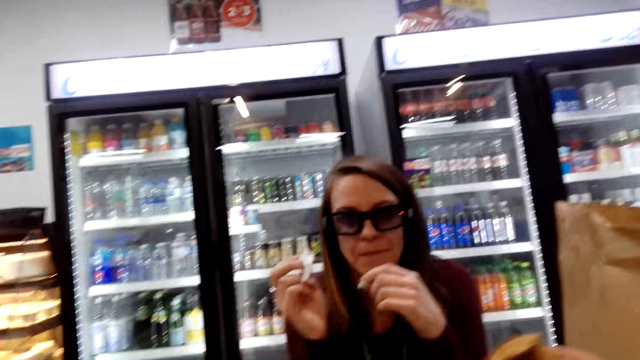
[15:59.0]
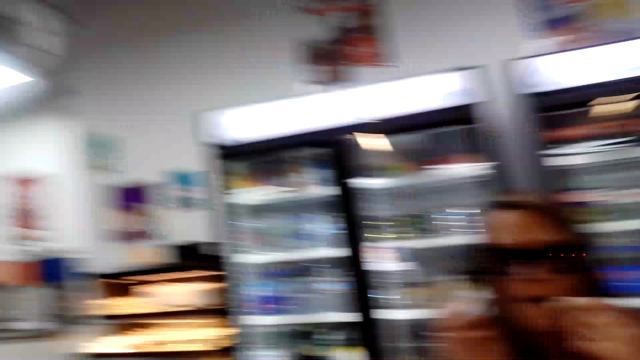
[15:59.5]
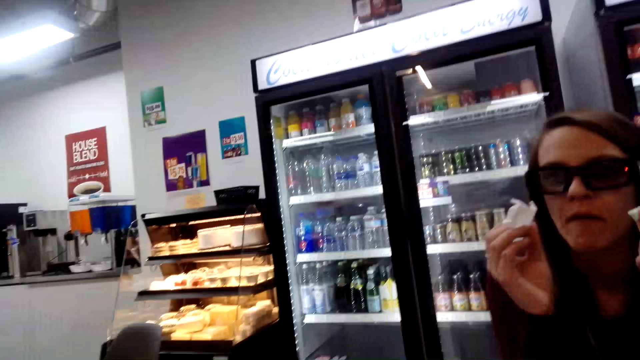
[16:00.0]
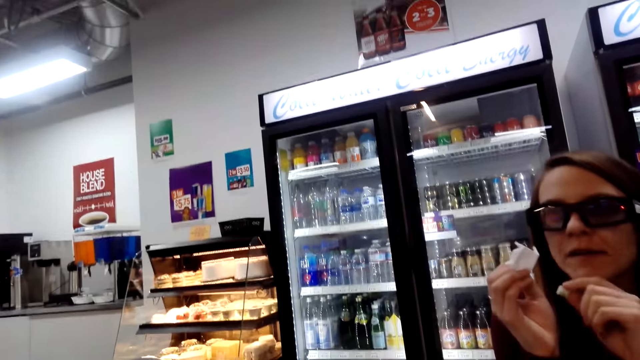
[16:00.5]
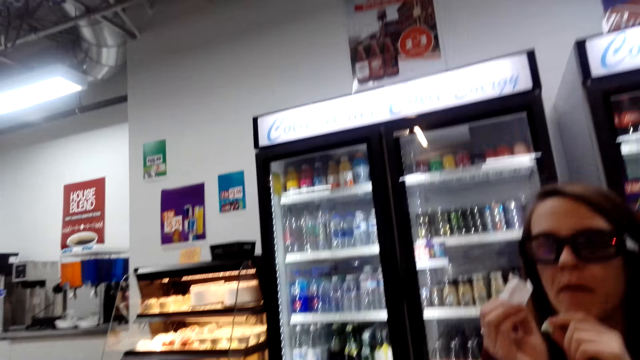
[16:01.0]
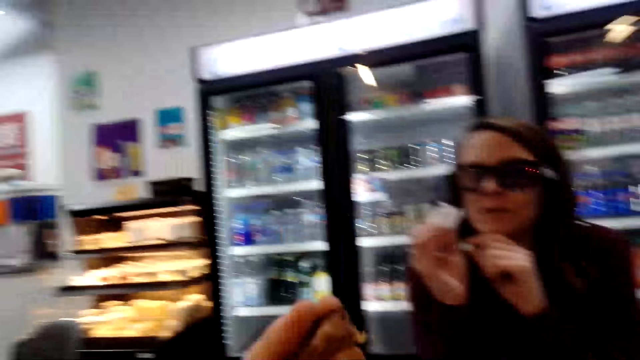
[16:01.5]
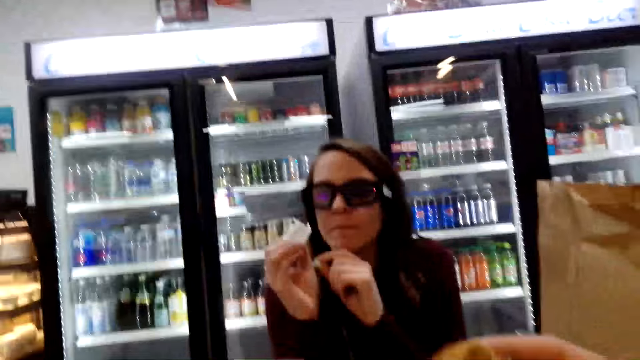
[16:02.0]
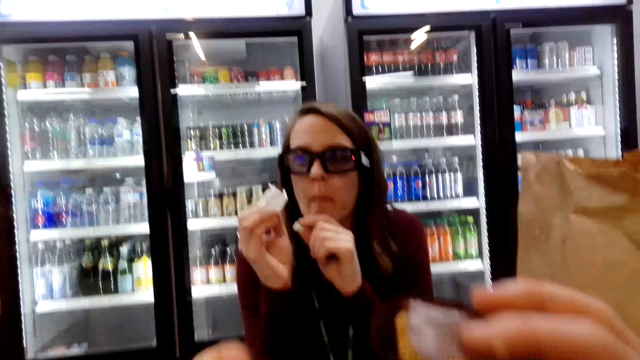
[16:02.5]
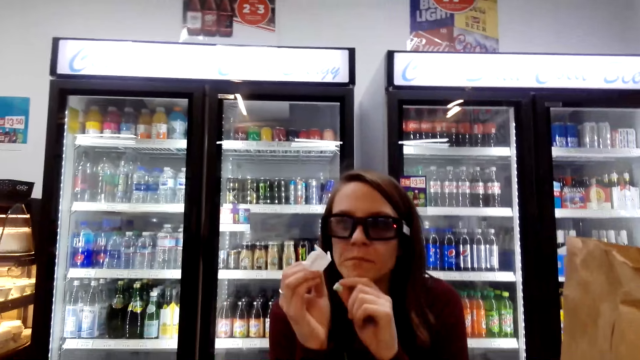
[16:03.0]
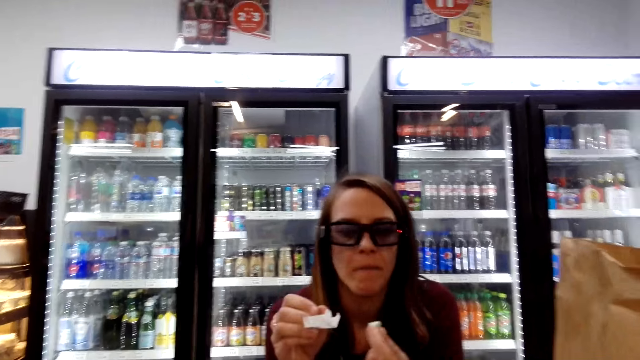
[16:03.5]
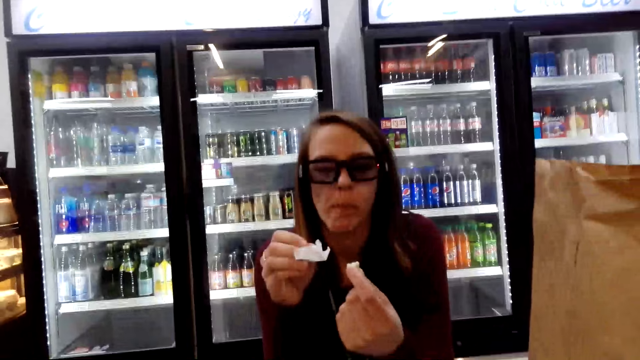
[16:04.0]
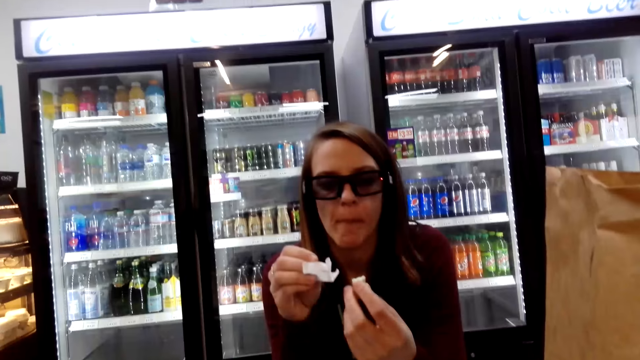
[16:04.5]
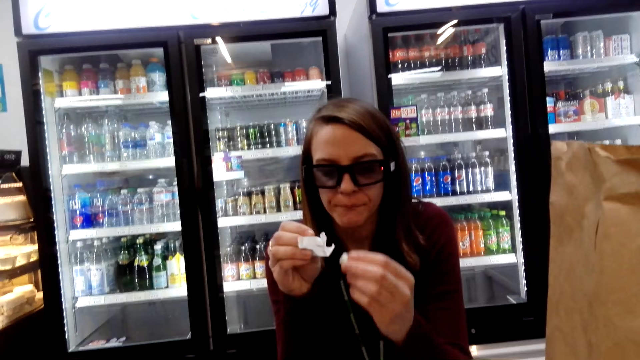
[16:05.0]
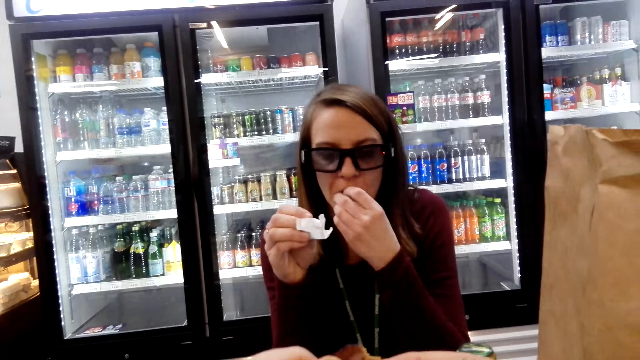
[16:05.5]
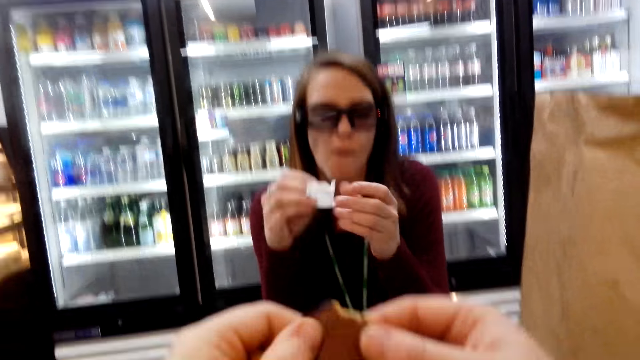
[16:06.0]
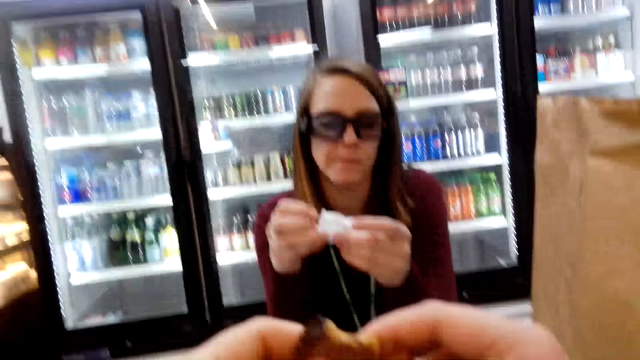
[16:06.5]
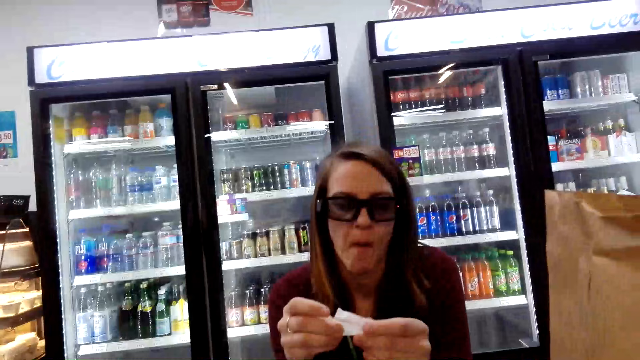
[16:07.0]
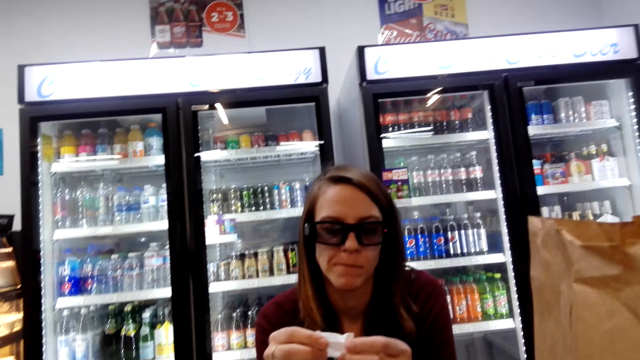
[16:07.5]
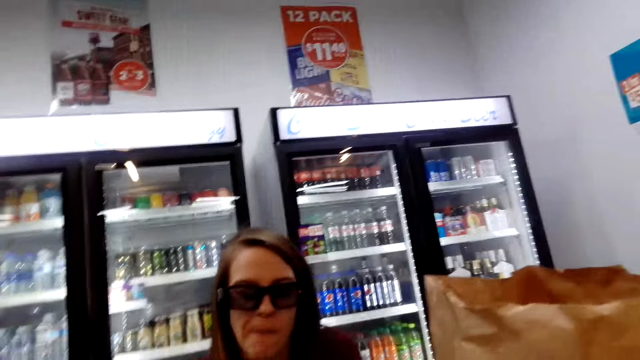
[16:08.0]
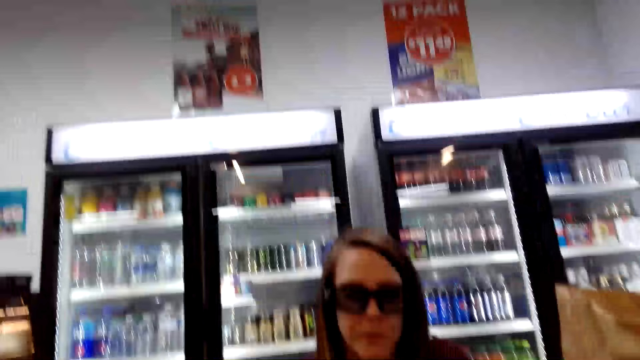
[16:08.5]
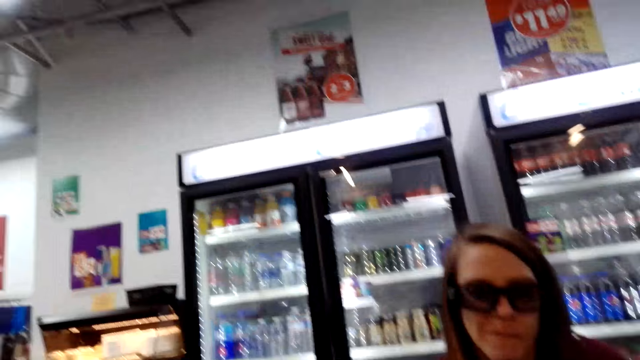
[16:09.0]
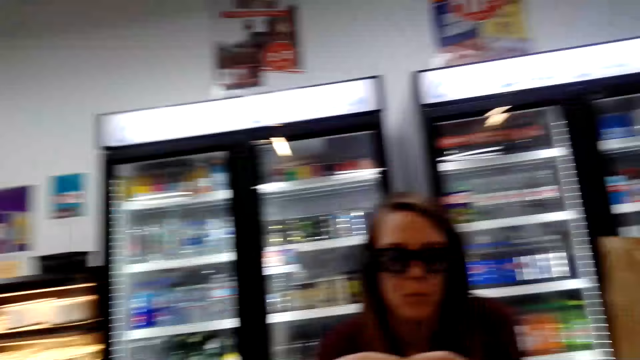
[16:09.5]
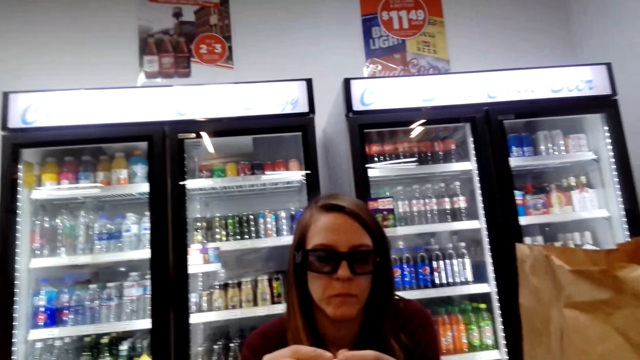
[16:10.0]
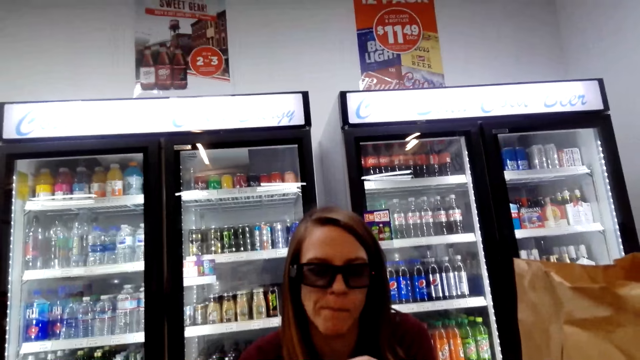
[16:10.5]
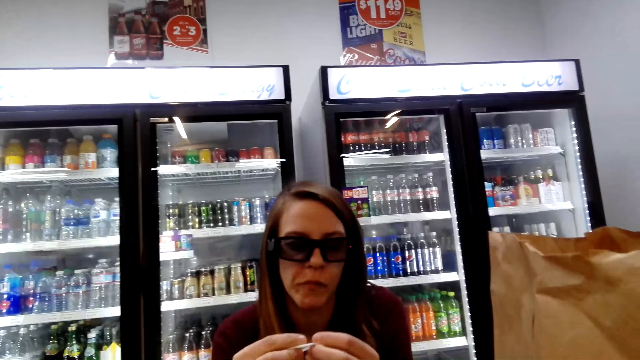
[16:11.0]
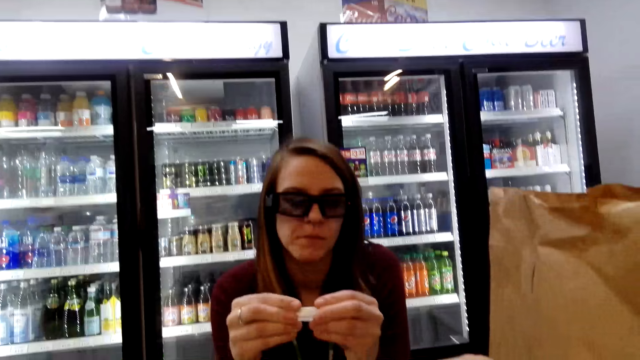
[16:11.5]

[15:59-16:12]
A woman folds the paper. The camera wearer holds the biscuit.

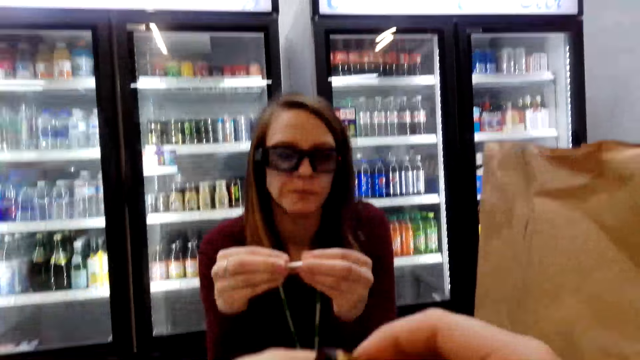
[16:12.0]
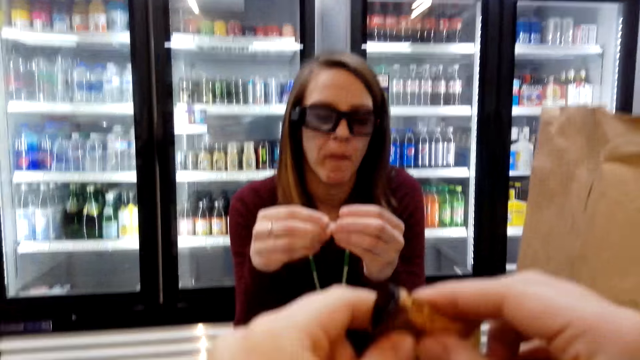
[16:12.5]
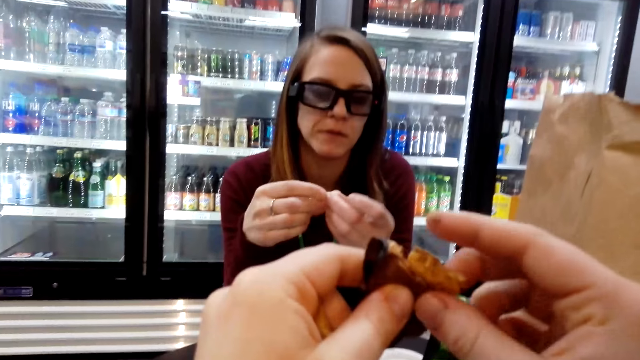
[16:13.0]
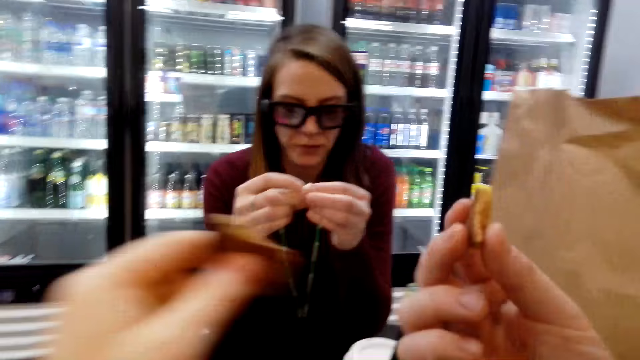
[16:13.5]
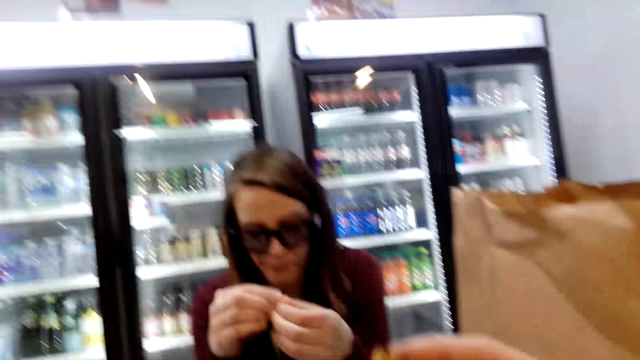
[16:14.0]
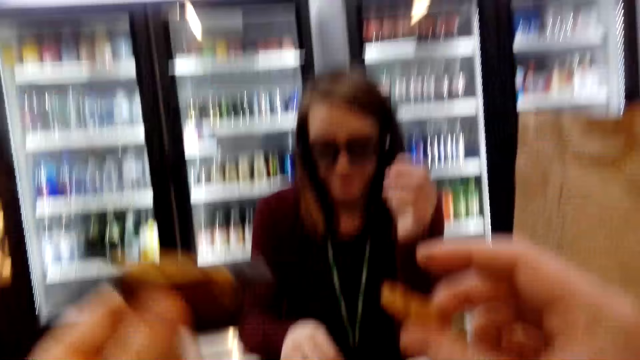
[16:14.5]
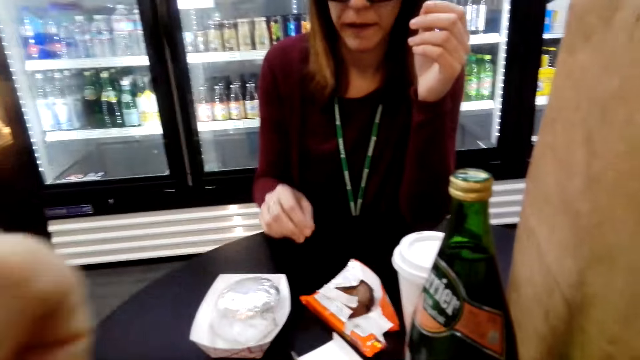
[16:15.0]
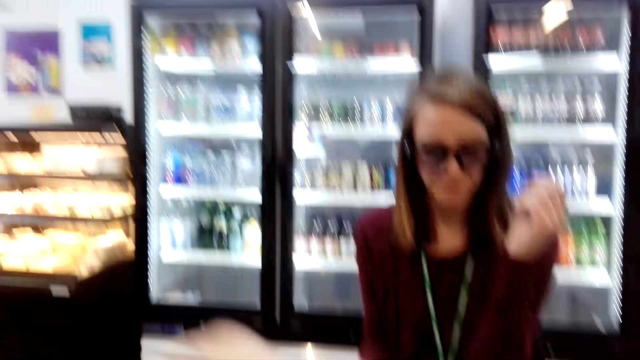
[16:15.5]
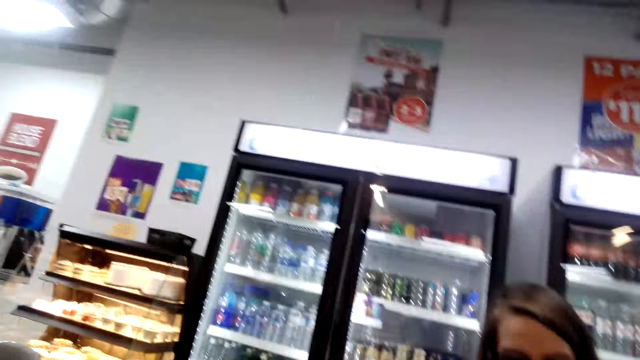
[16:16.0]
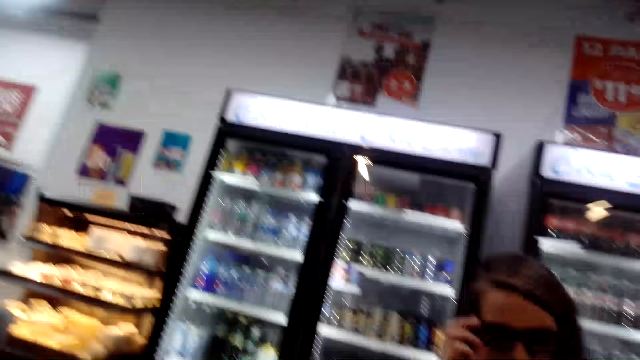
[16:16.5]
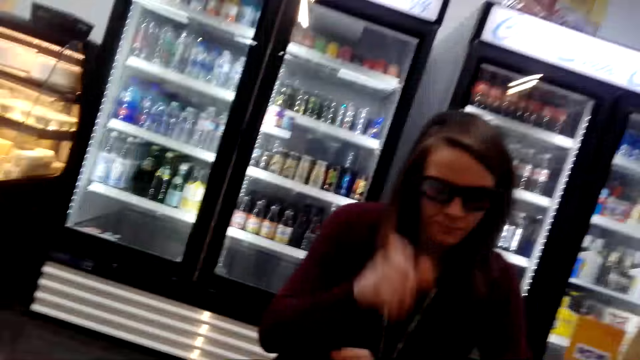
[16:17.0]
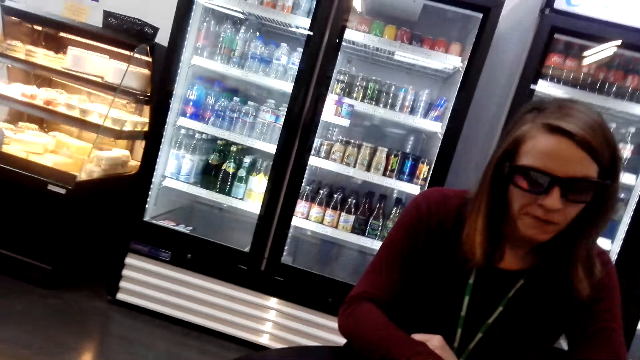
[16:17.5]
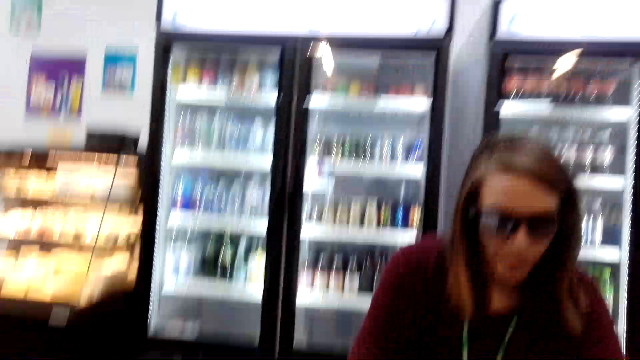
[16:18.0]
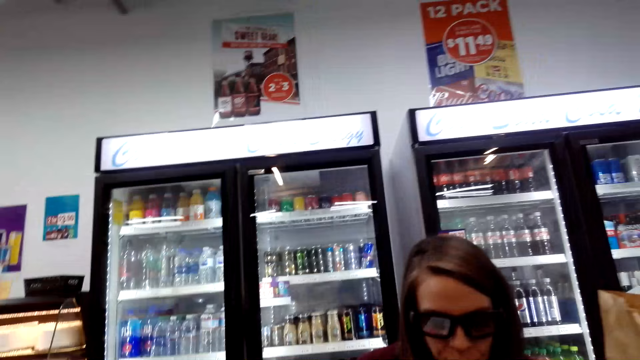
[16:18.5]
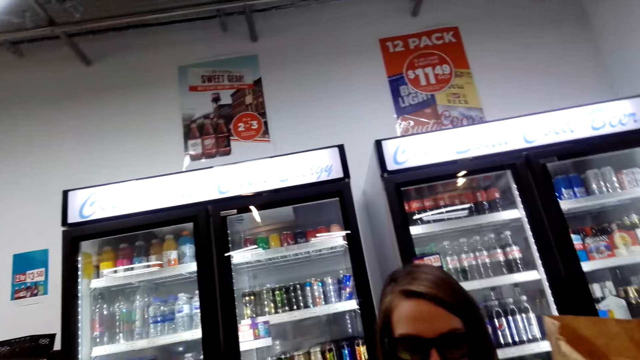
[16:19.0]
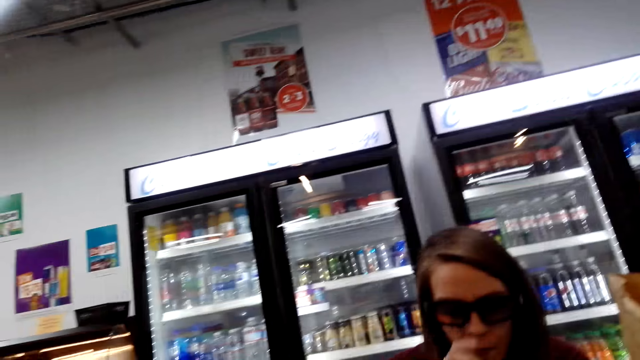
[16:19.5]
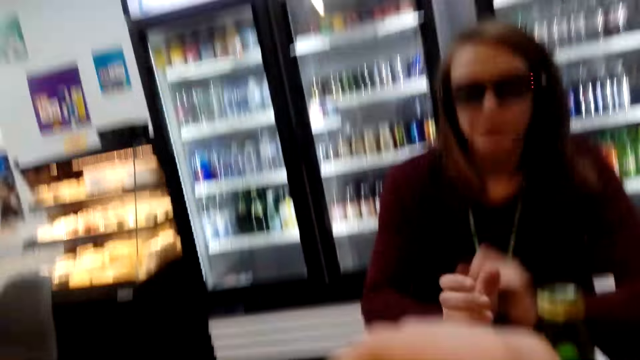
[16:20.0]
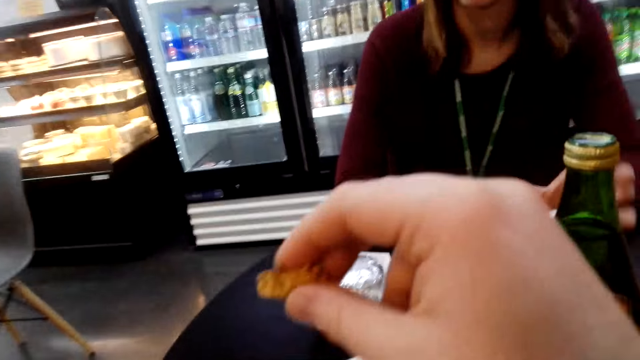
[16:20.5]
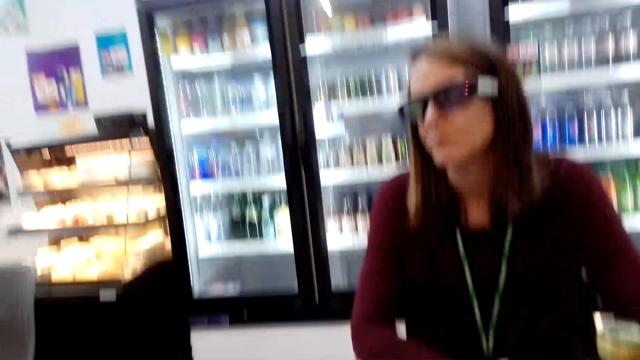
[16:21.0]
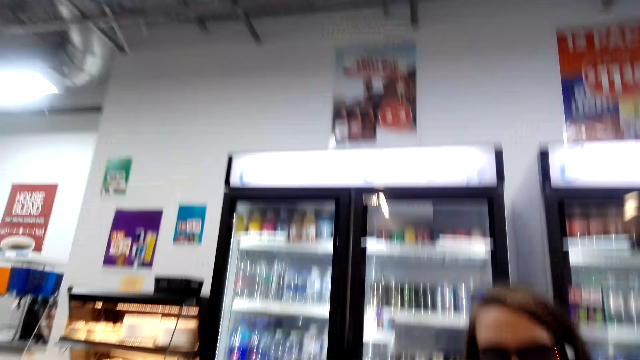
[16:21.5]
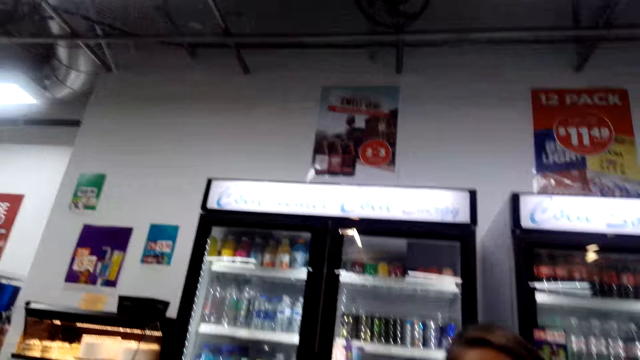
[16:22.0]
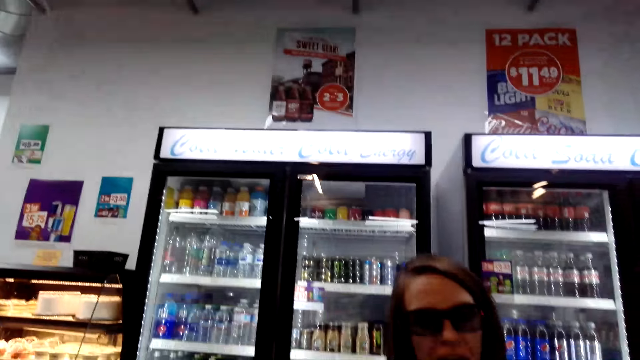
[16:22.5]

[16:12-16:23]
The camera wearer eats the biscuit.
